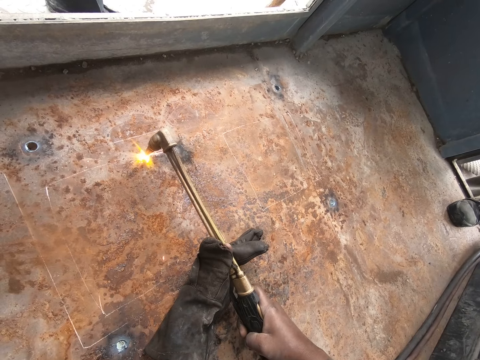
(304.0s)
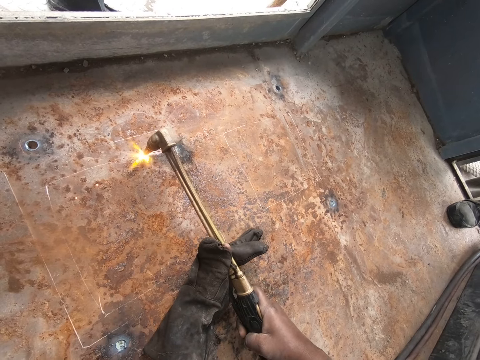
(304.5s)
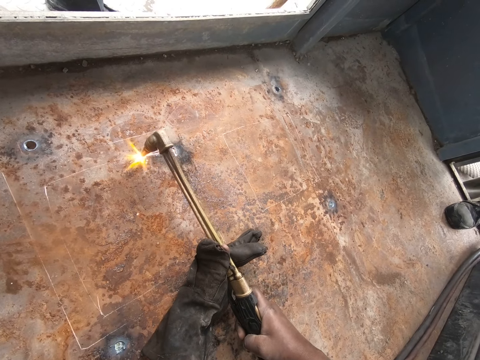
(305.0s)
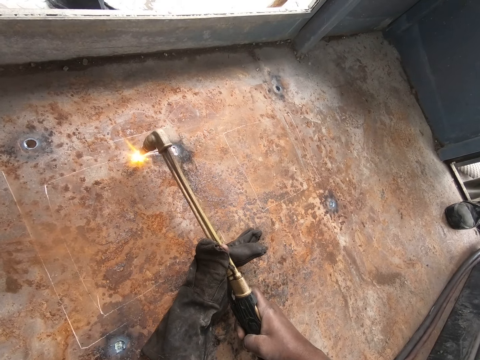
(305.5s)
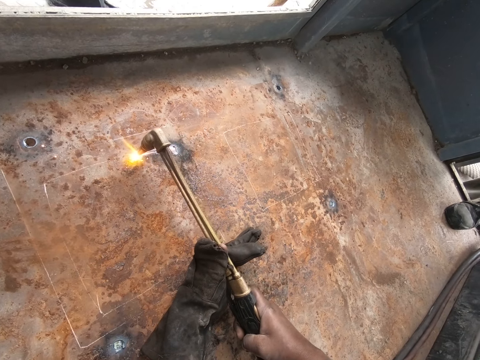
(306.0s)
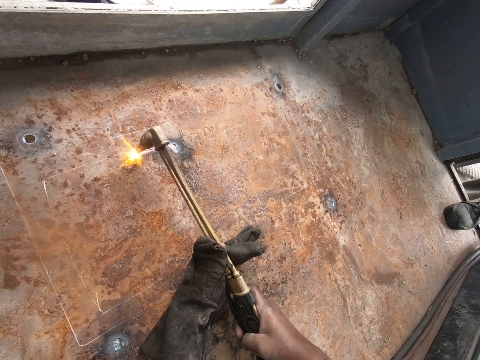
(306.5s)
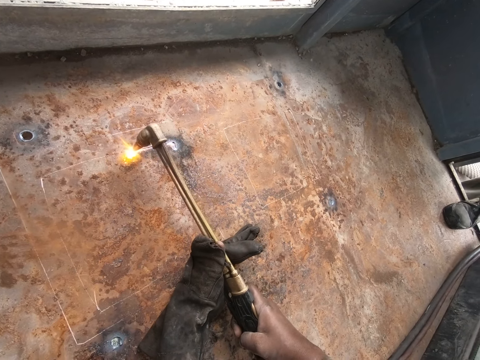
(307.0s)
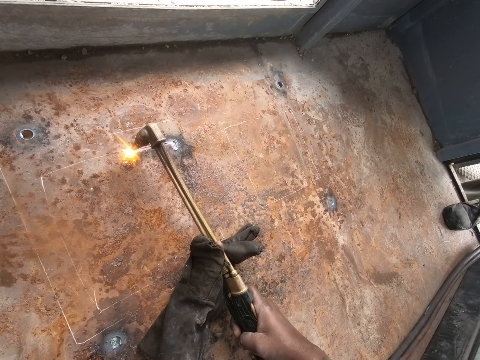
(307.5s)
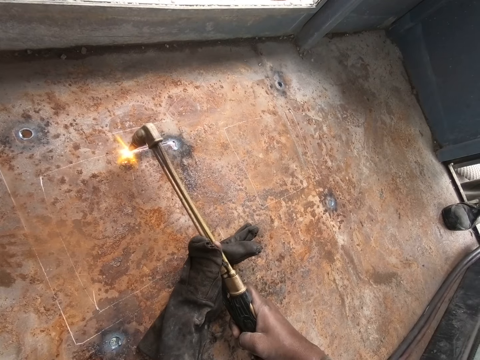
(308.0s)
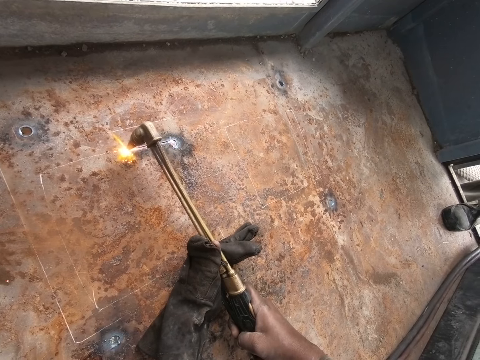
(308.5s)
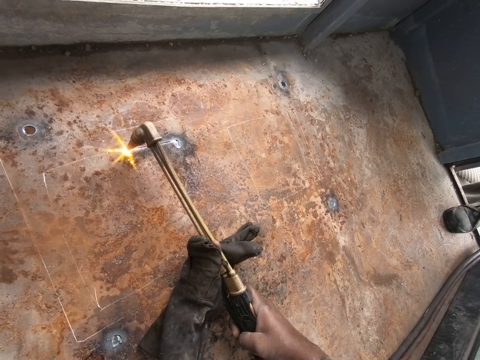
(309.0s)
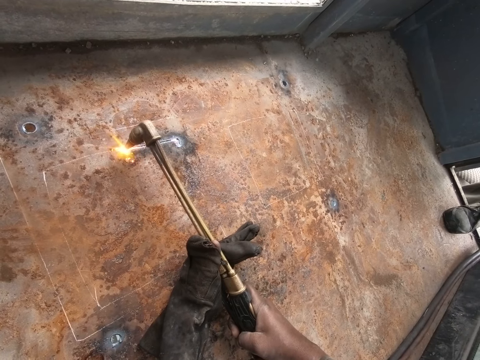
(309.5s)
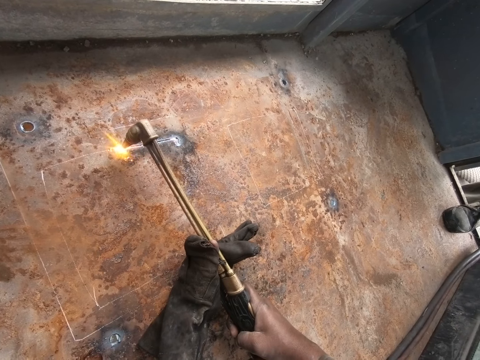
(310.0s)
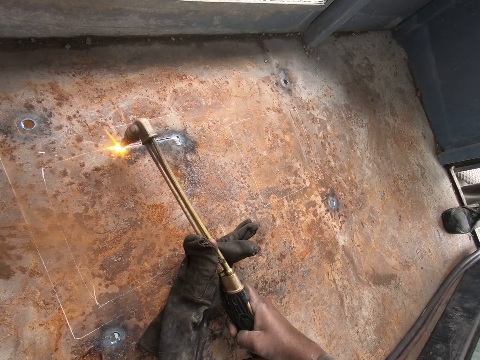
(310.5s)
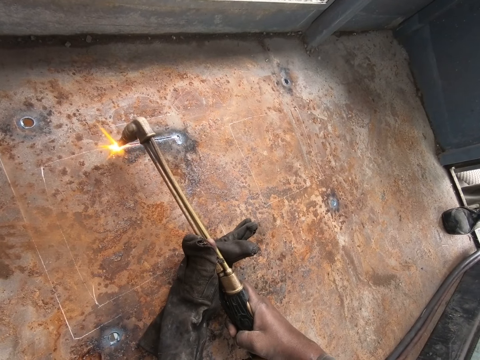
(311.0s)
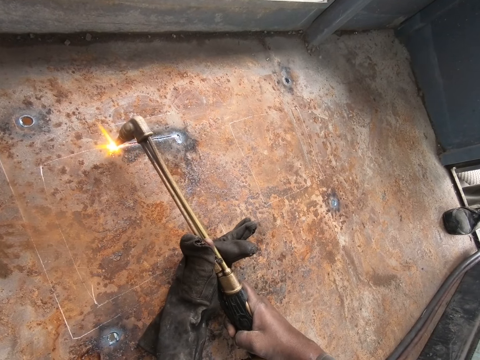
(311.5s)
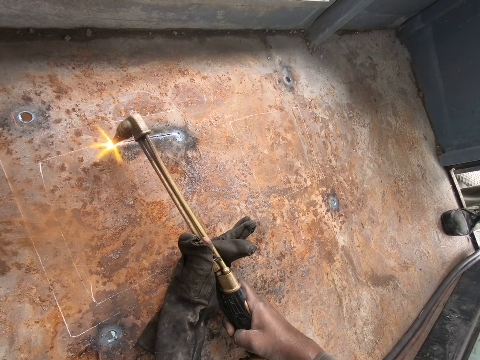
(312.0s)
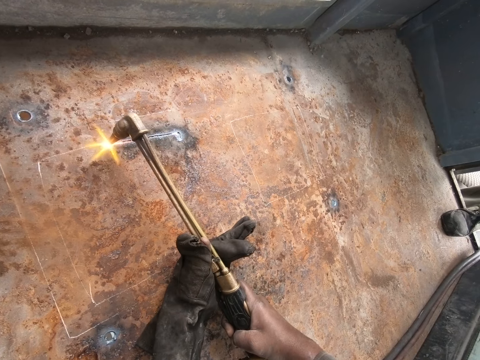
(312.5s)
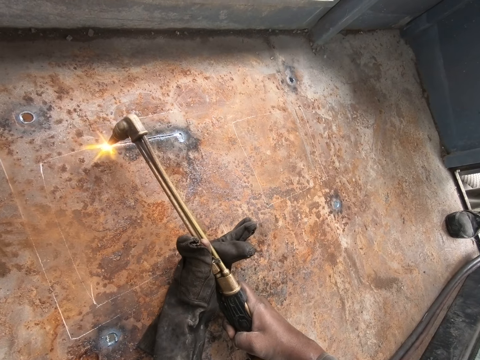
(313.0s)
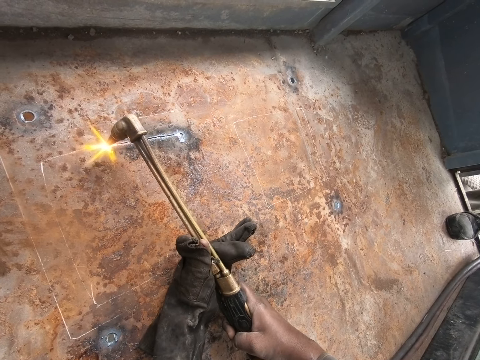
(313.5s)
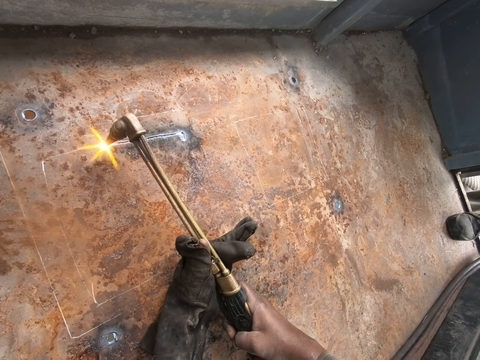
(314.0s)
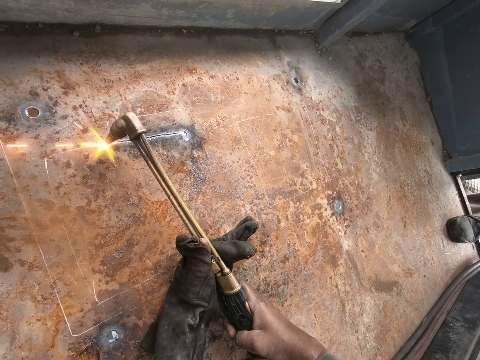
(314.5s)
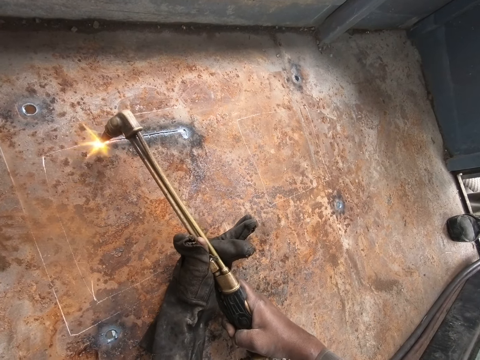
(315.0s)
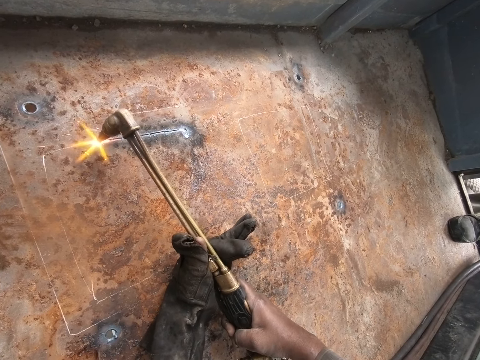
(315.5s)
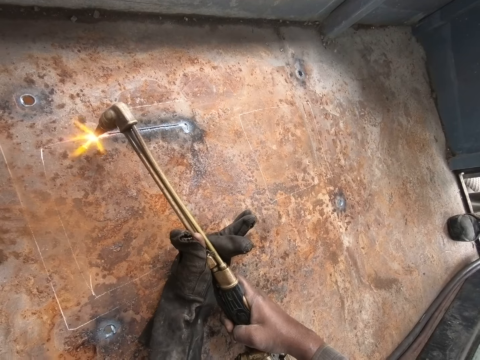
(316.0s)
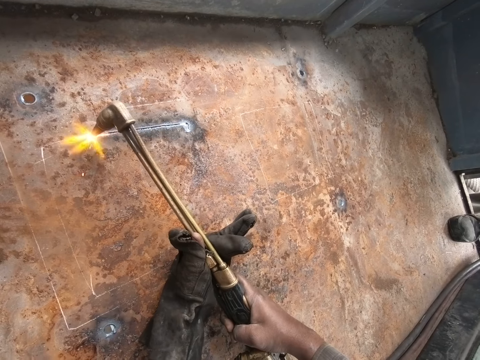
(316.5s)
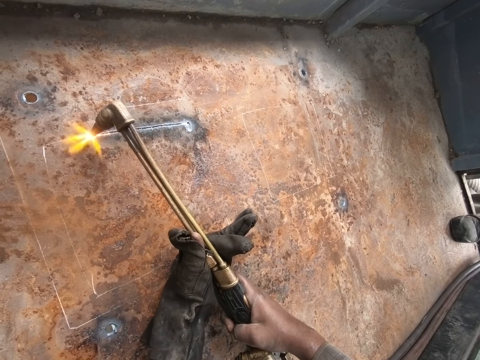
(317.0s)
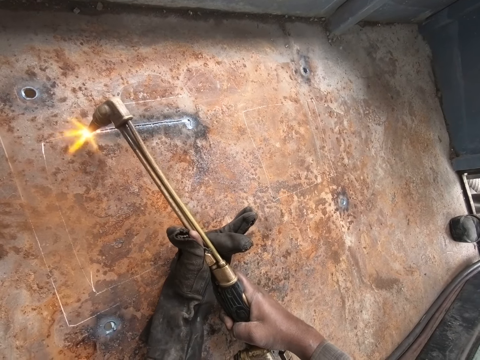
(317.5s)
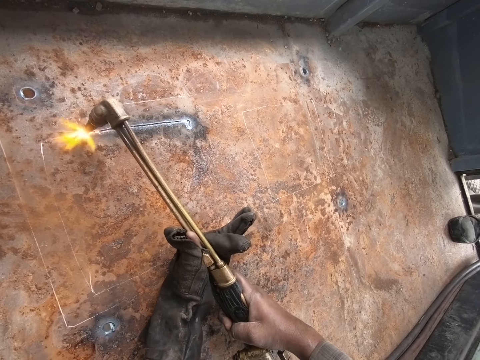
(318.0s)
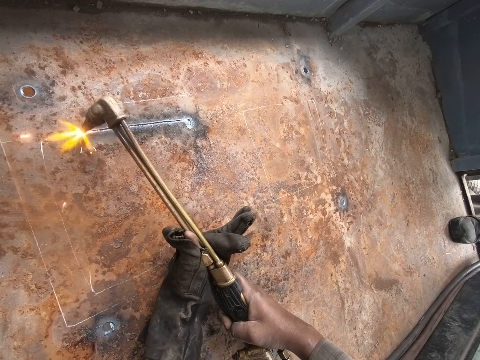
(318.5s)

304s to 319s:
The camera wearer converses.

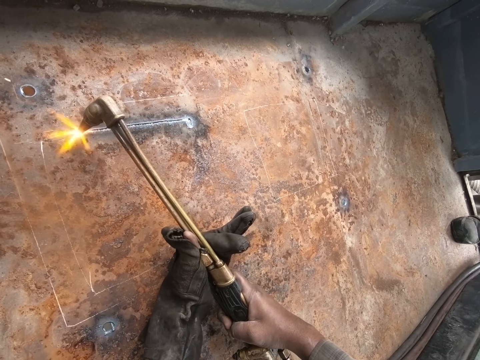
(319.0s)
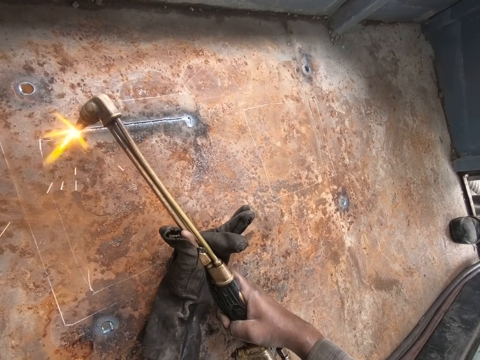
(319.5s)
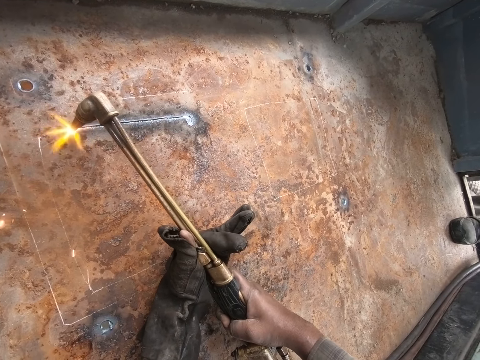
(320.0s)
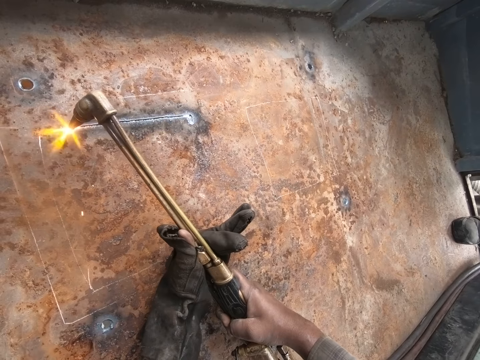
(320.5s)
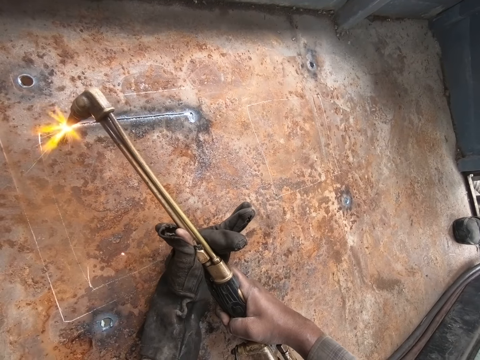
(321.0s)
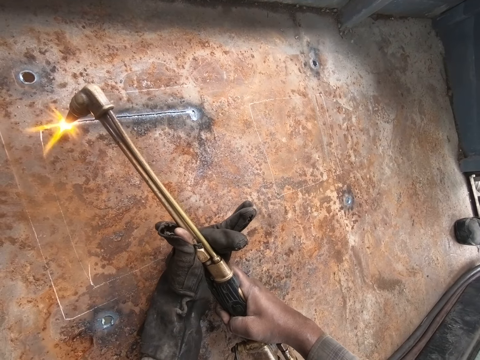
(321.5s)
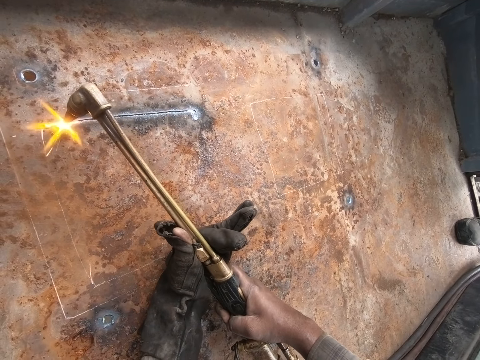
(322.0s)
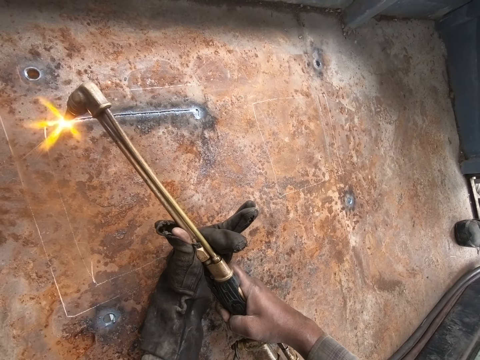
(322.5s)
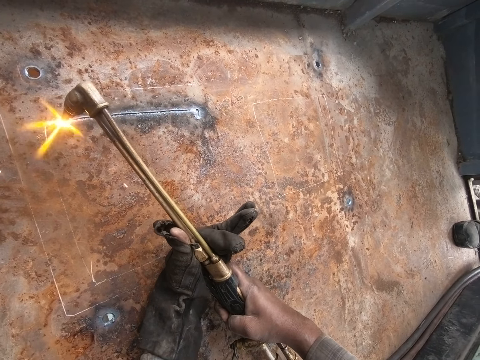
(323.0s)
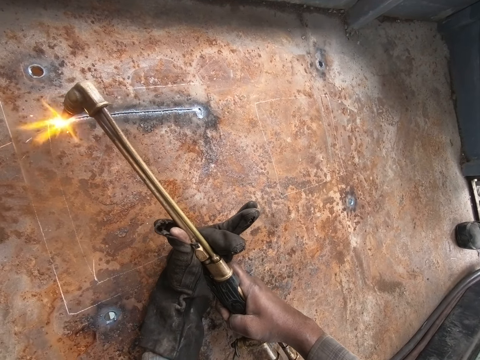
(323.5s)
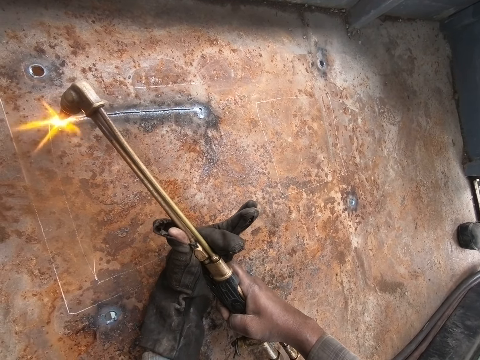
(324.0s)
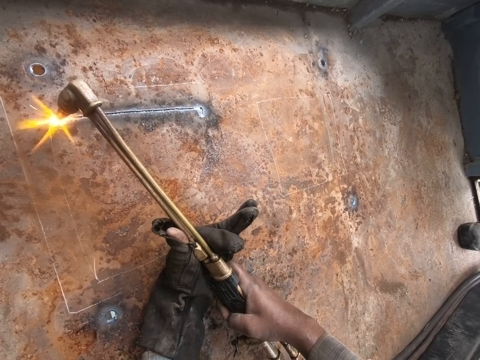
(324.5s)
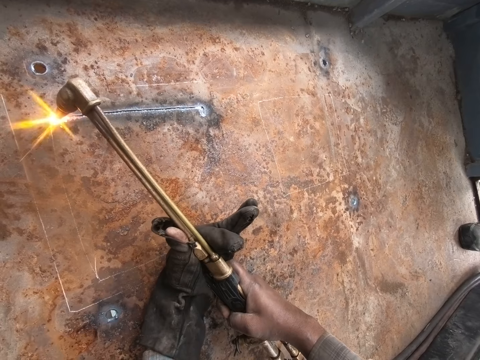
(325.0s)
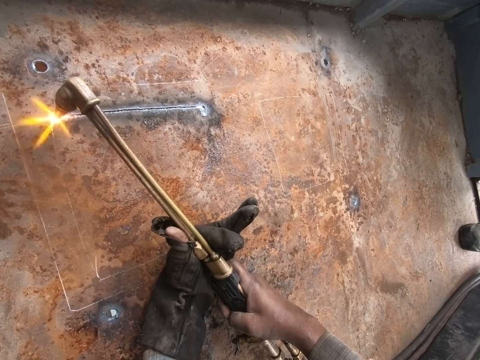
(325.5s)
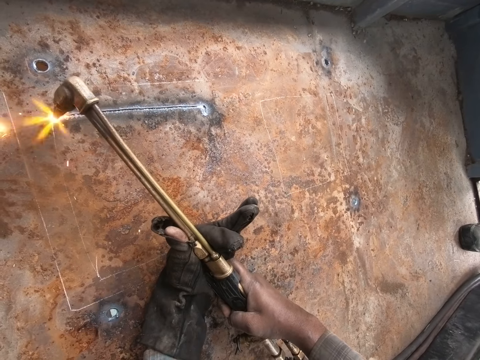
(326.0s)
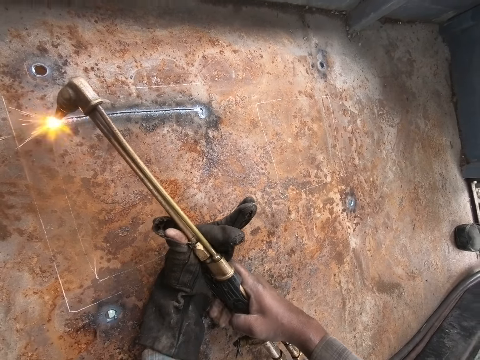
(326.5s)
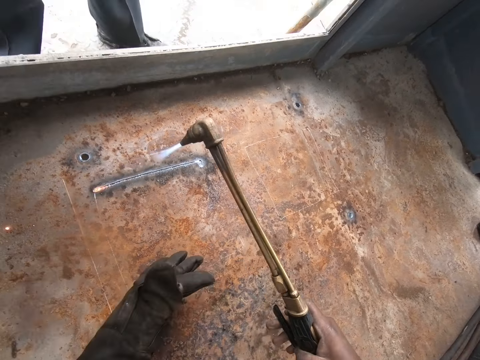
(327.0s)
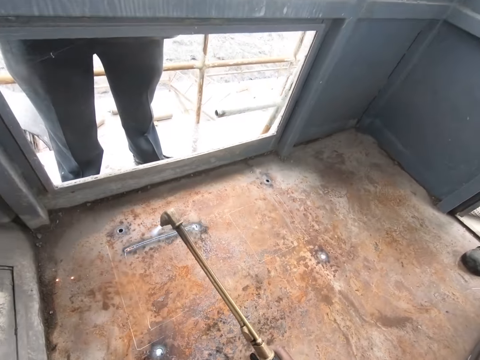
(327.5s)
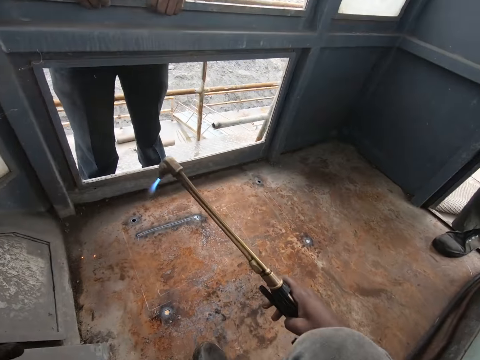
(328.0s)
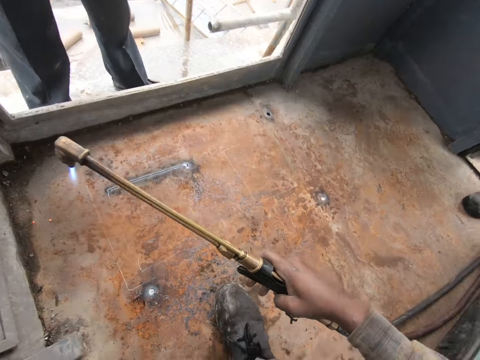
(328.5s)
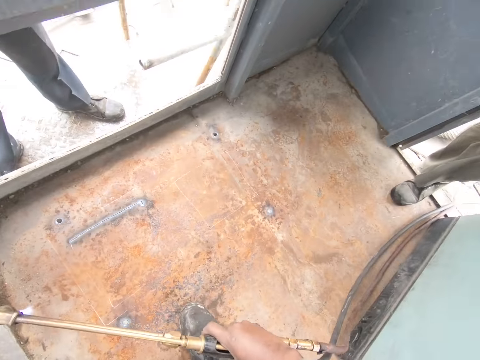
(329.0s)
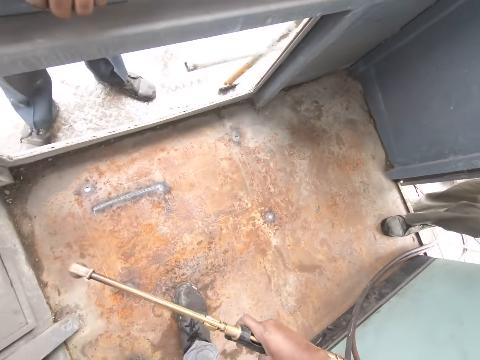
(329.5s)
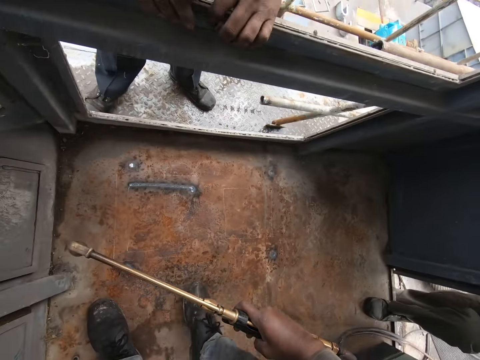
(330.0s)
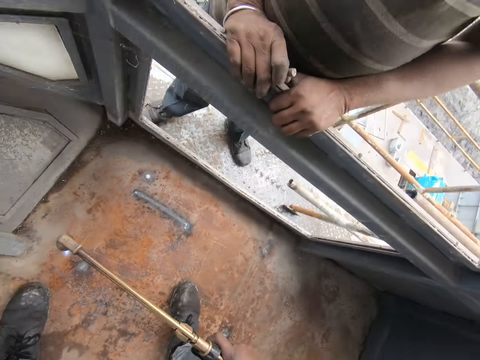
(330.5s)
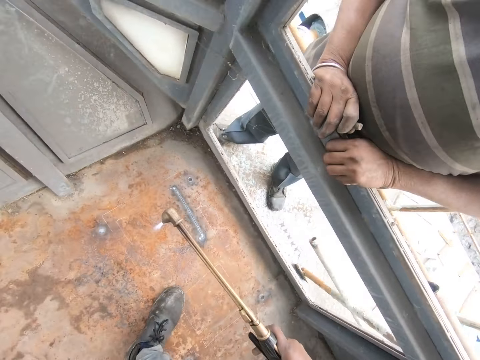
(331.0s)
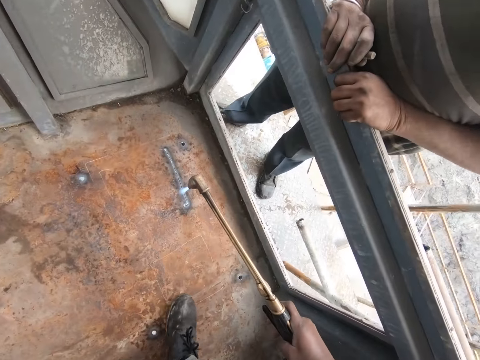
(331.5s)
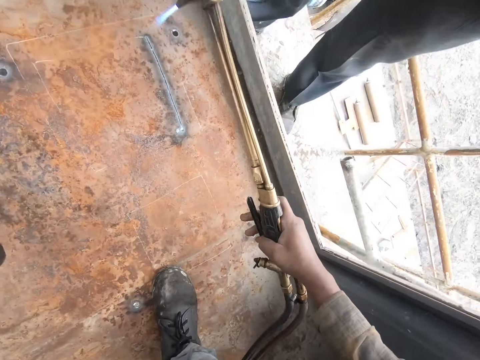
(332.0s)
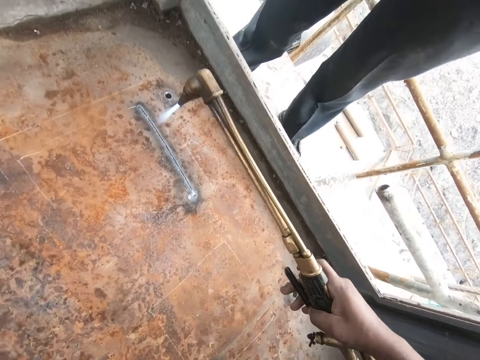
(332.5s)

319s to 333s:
The camera wearer stands up. They move a few steps.
